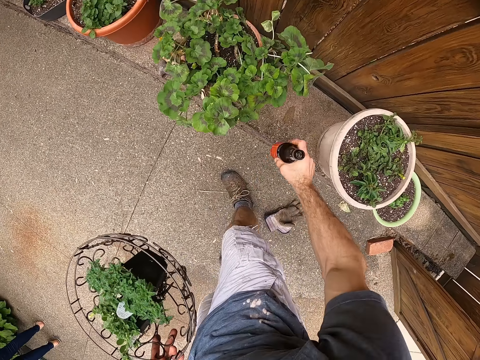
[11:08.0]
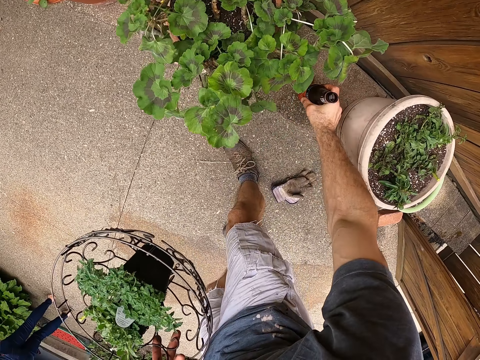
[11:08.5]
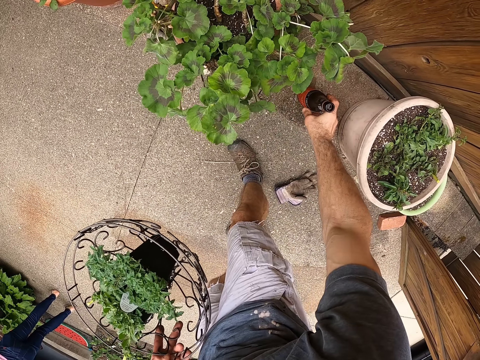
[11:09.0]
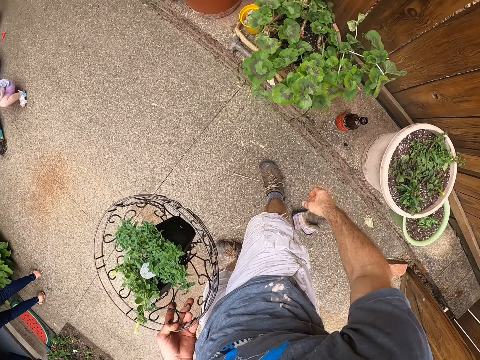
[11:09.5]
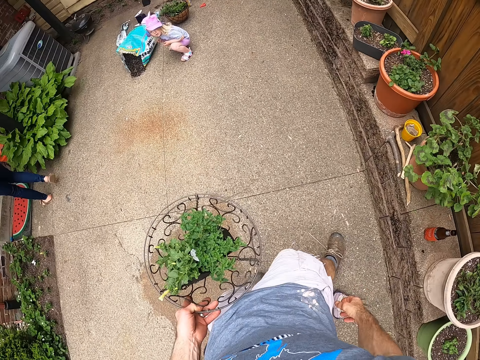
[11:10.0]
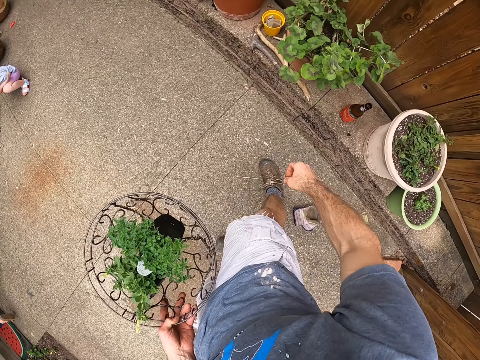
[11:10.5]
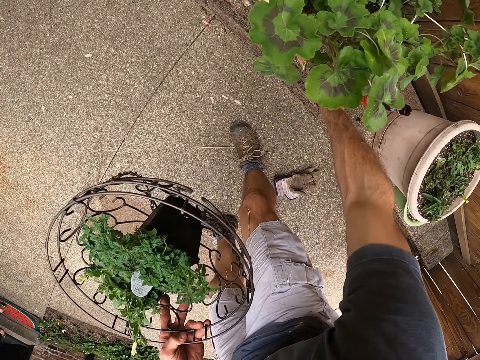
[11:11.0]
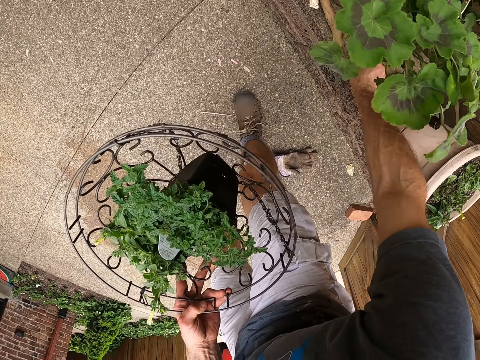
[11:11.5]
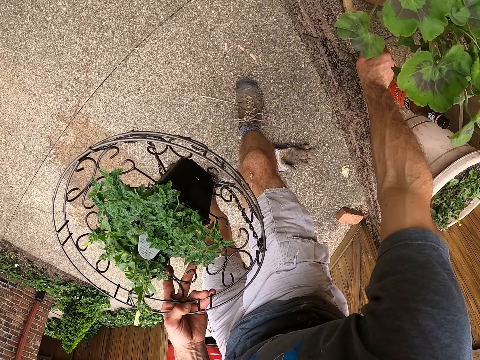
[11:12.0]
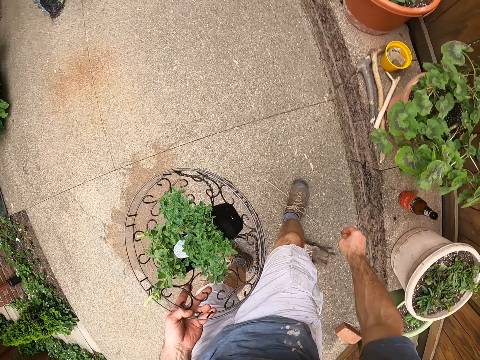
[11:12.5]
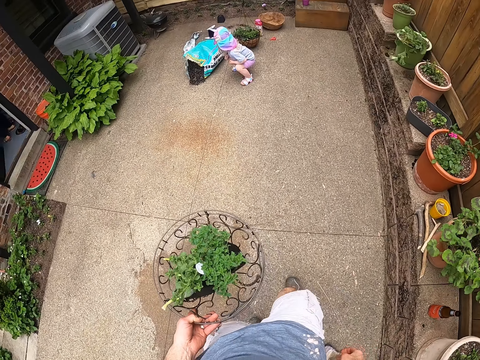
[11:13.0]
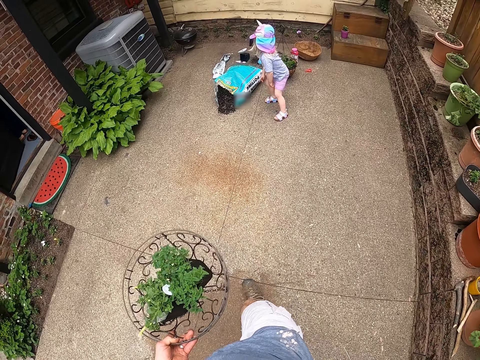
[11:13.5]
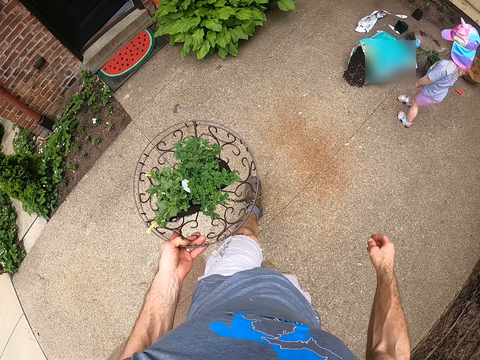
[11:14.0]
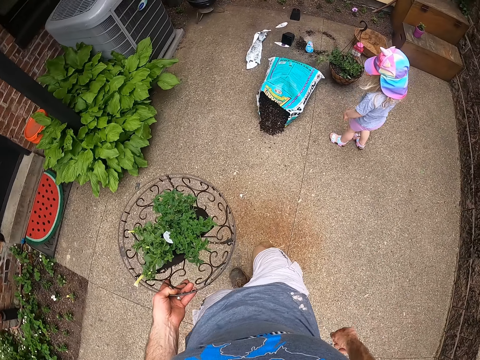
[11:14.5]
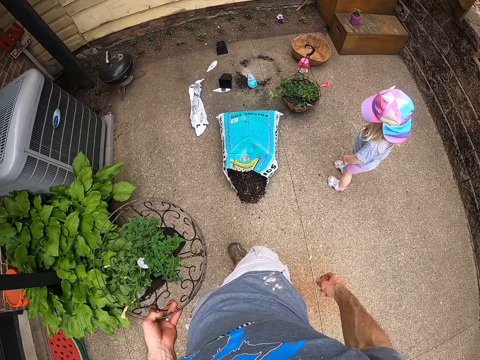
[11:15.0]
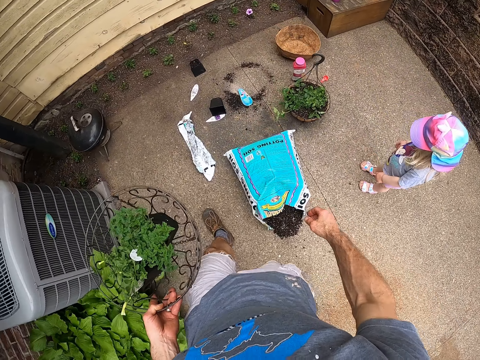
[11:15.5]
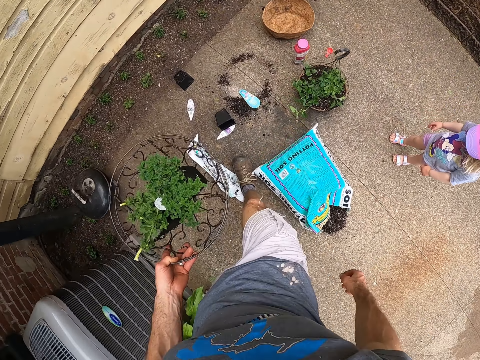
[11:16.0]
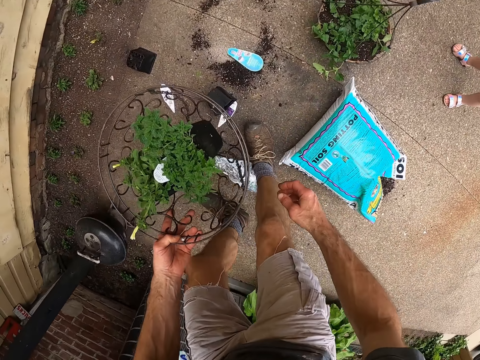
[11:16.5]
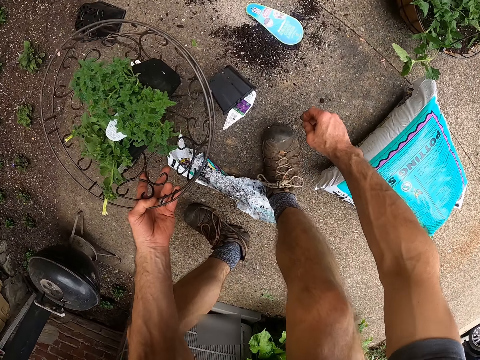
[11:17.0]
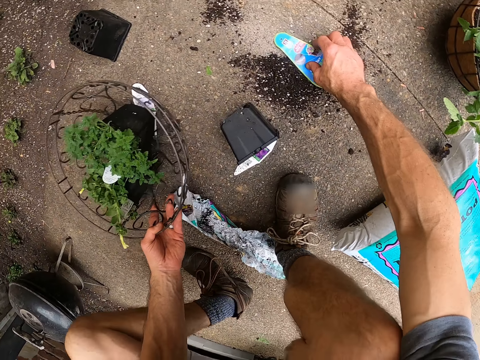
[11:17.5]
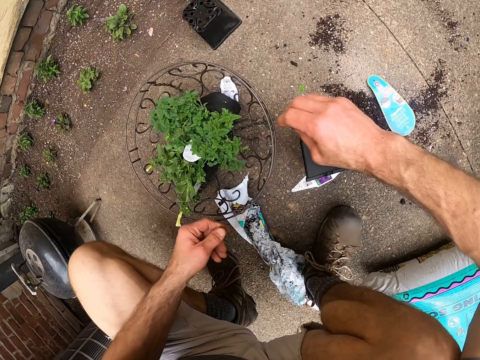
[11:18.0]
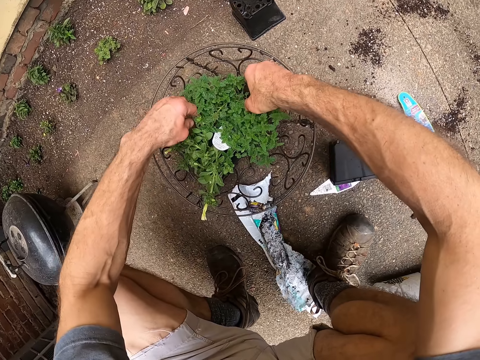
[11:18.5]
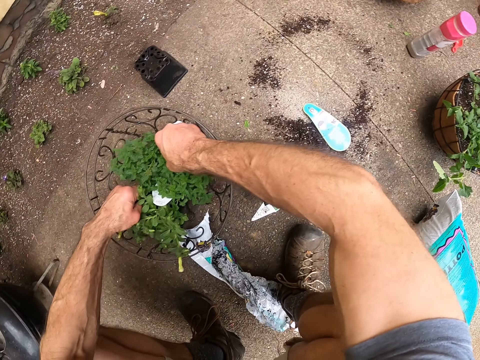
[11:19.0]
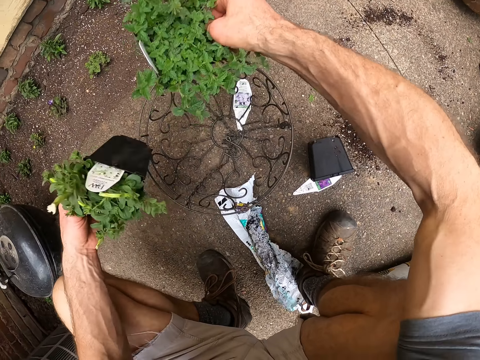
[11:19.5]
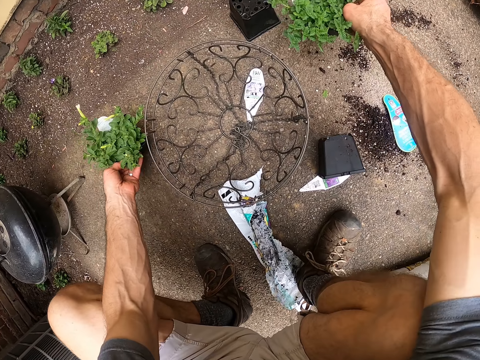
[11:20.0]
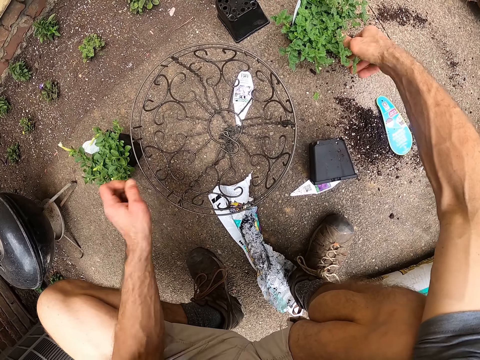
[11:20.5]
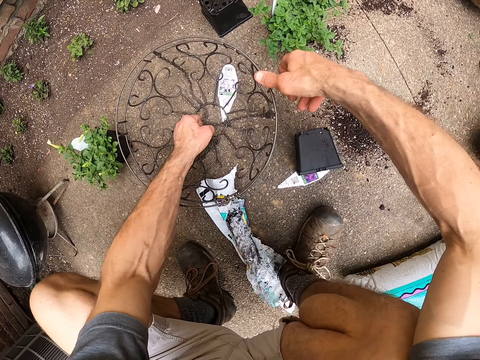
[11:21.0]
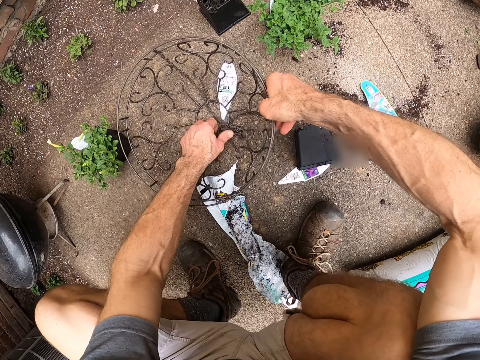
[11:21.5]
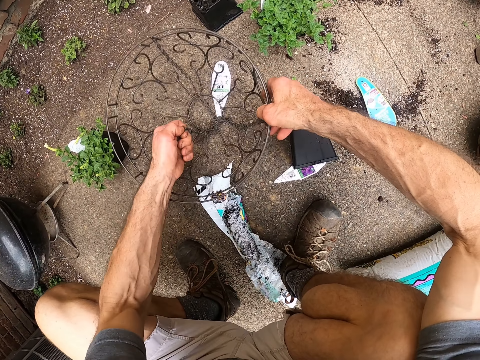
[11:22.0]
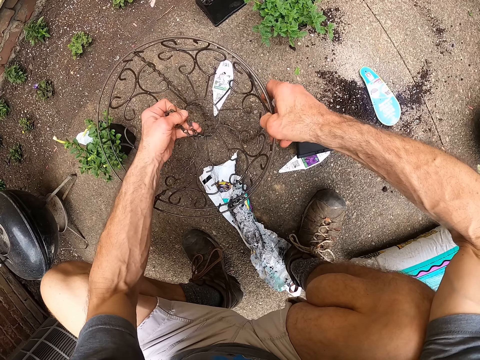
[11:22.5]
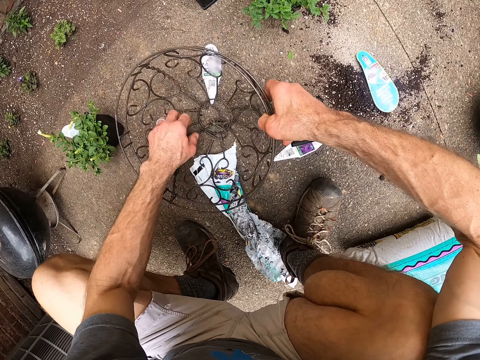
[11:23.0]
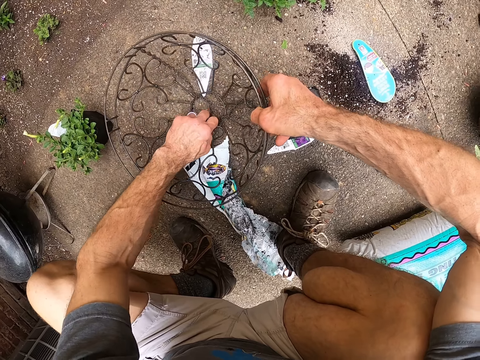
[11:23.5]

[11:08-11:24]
The camera wearer places the soda on the curb. They touch the curb. They pick something. They walk to the soil bag. They place the metal plant hanger on the floor. They touch a tag on the floor. They bring out two small plant pots in the plant hanger. They pick the plants. They place the plant pots on the floor. They pull the chain of the plant hanger.

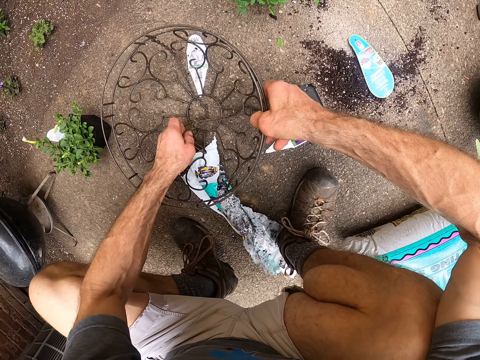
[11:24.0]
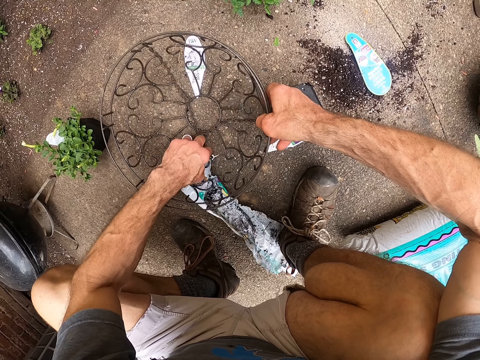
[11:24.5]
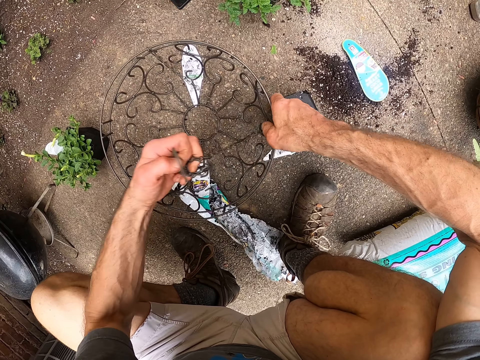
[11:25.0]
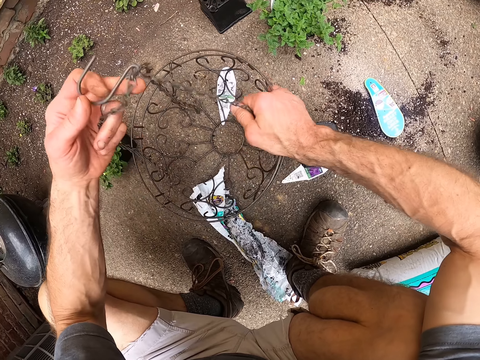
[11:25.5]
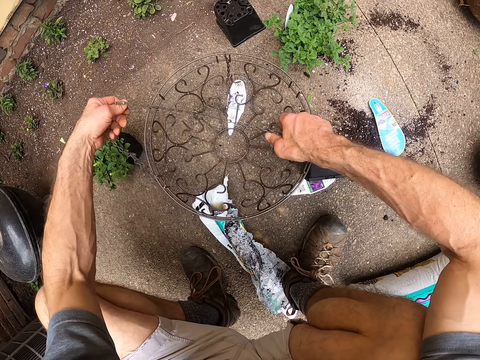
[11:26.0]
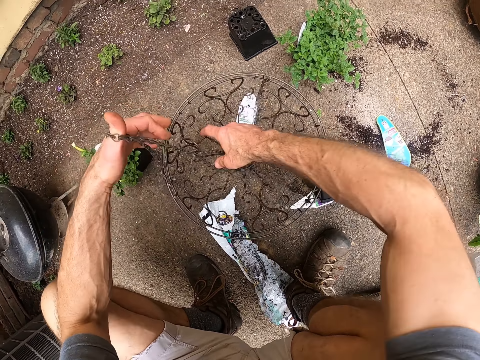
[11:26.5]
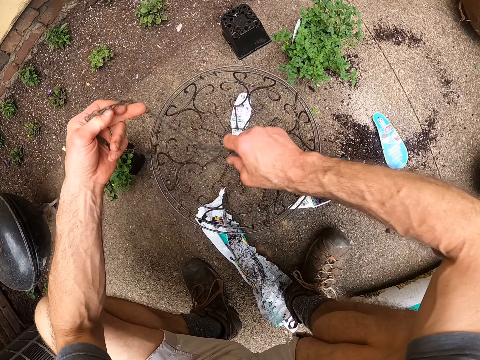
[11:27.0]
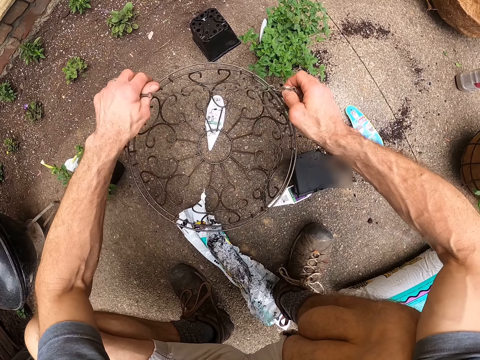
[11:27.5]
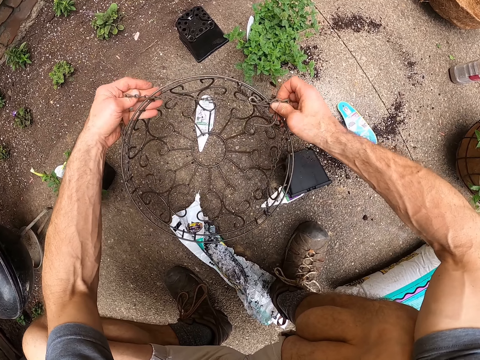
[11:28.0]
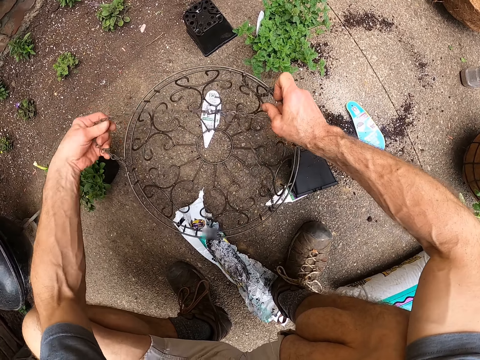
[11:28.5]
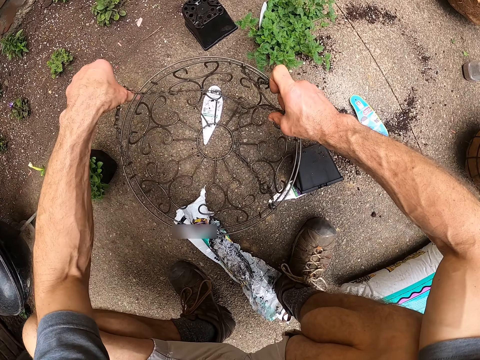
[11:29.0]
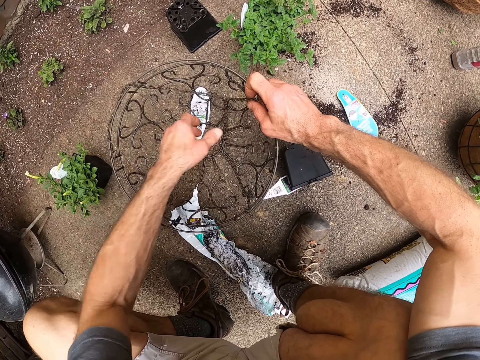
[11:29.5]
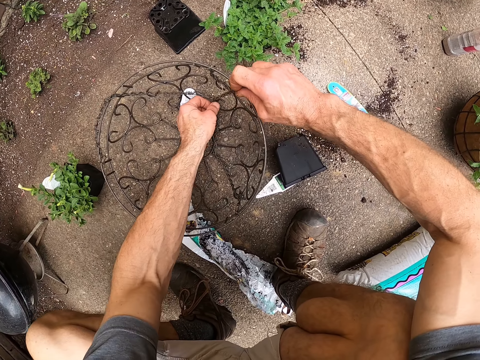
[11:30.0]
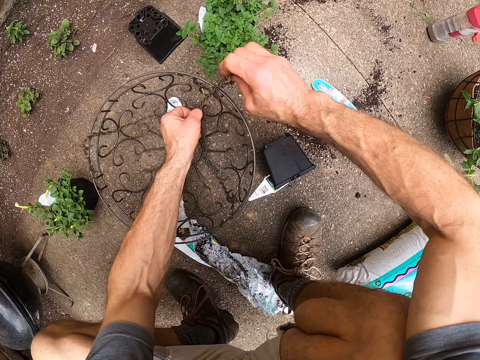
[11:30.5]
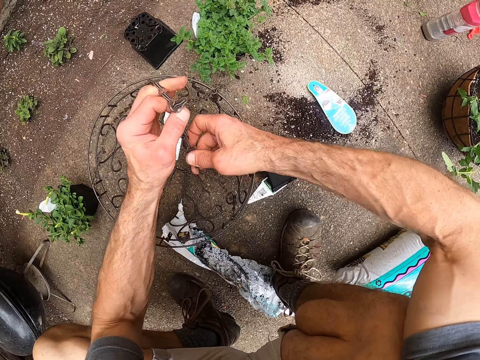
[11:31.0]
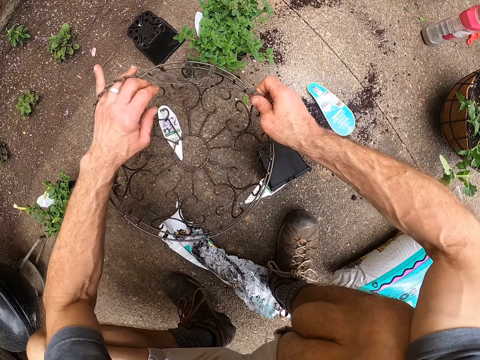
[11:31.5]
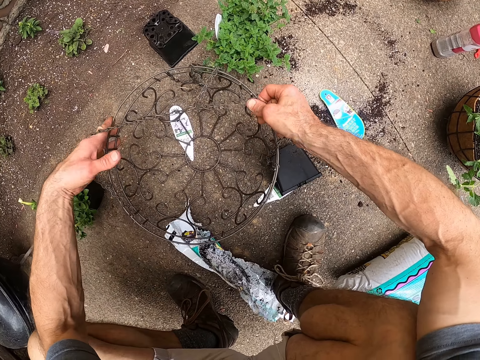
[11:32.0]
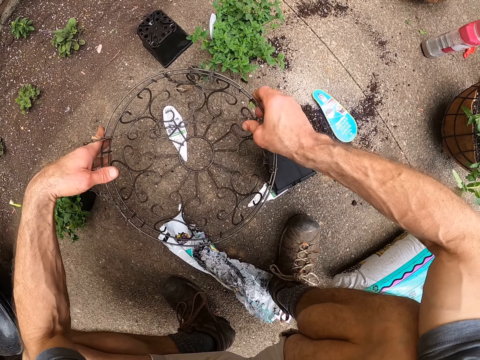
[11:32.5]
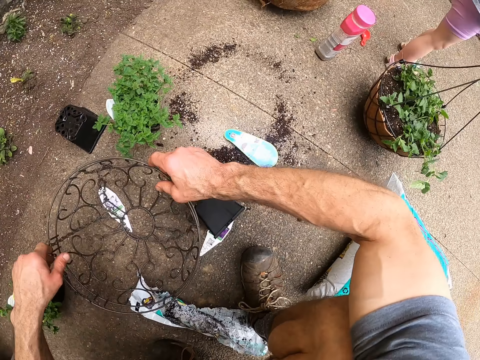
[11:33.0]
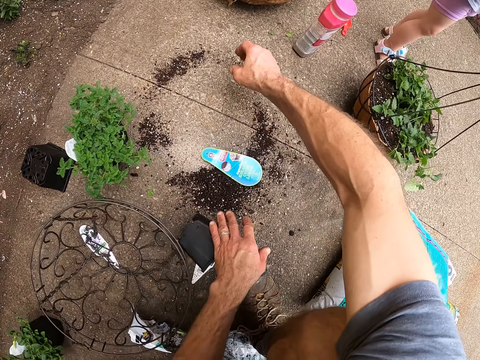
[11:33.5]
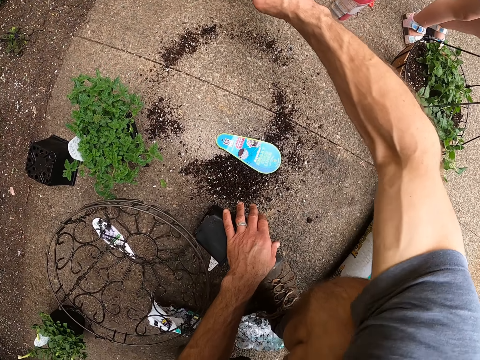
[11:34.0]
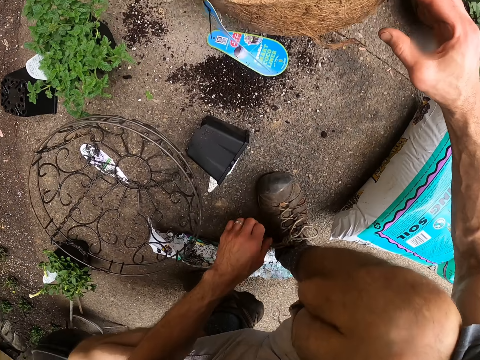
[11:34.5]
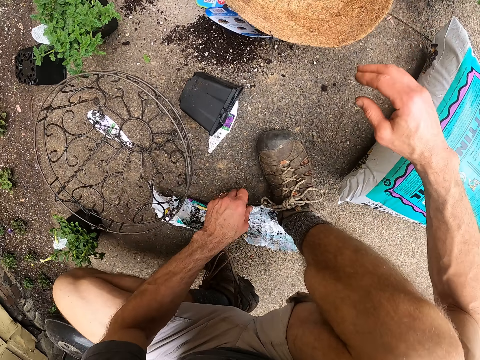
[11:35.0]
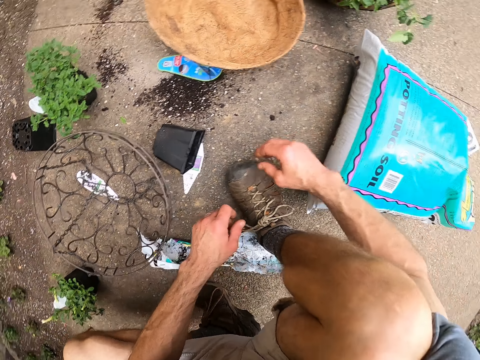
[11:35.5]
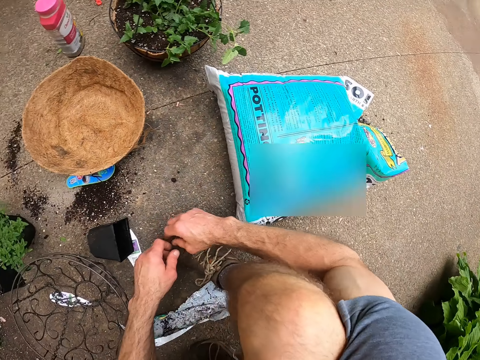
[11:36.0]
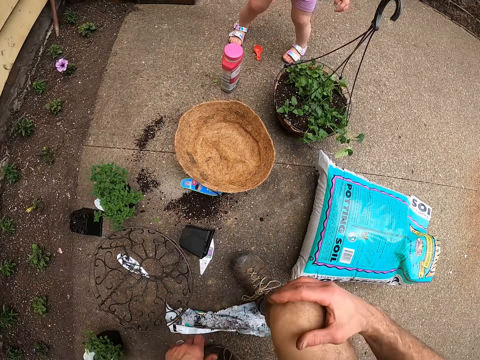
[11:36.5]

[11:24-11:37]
The camera wearer fixes something. He places his left hand on his right shoe. He pulls a raffia pot on the floor. He picks up something.
